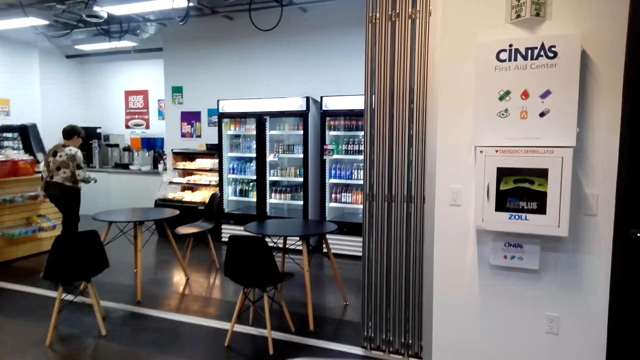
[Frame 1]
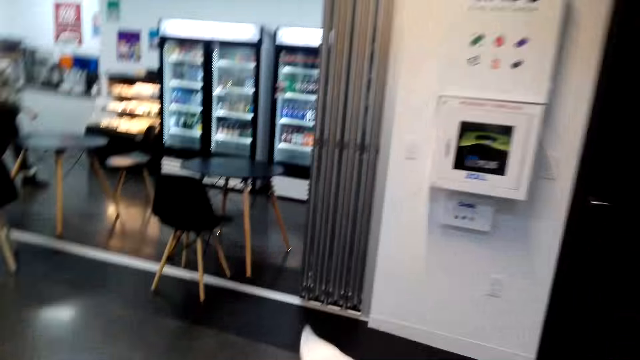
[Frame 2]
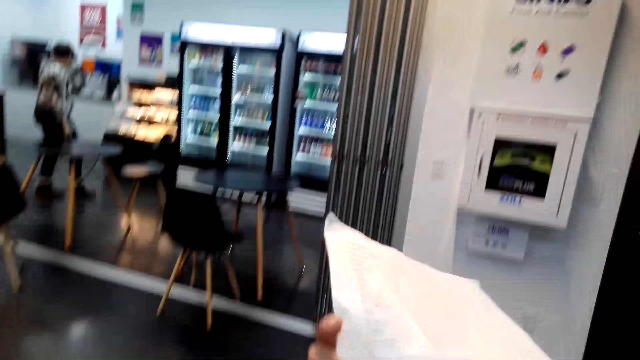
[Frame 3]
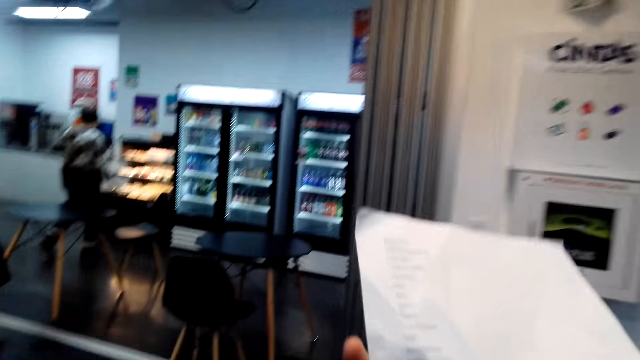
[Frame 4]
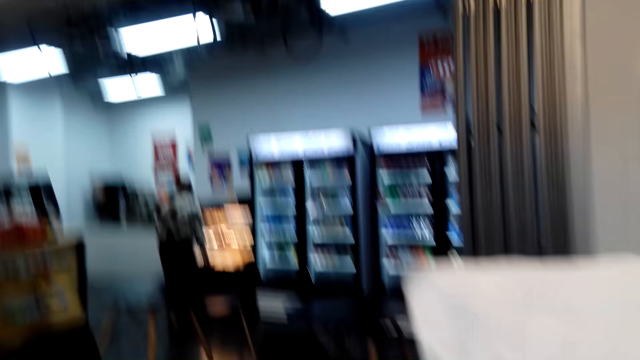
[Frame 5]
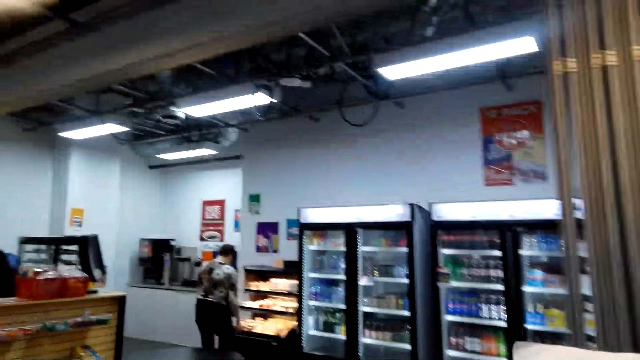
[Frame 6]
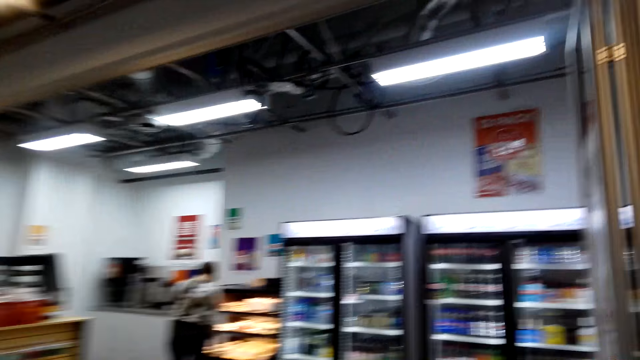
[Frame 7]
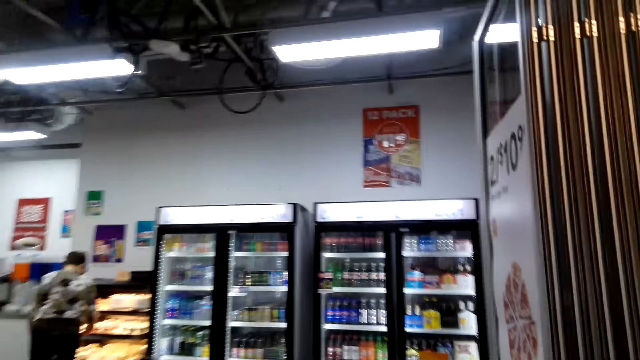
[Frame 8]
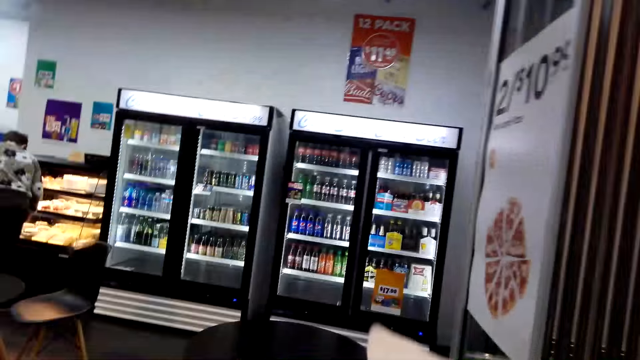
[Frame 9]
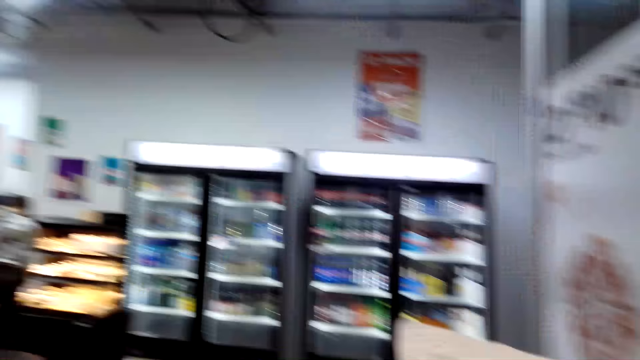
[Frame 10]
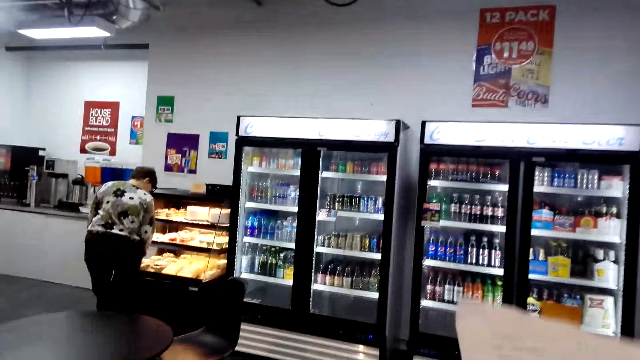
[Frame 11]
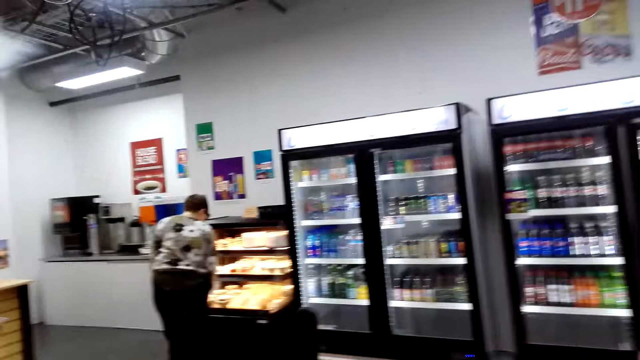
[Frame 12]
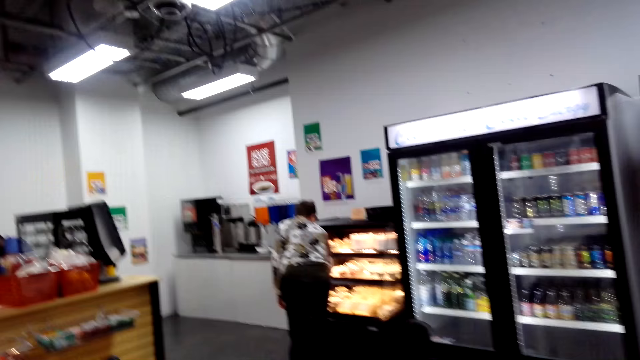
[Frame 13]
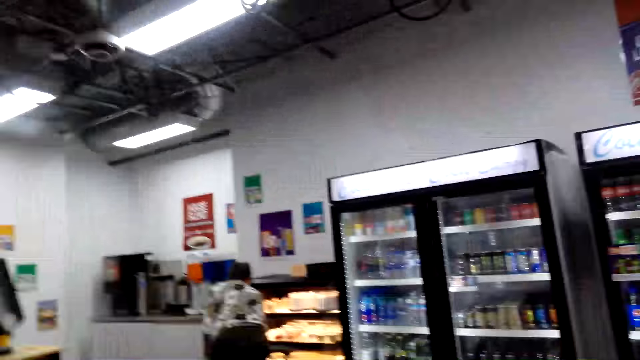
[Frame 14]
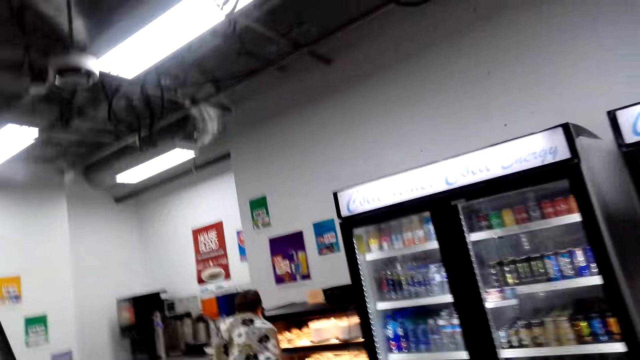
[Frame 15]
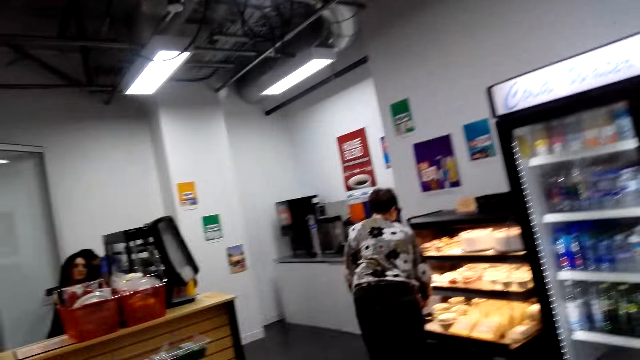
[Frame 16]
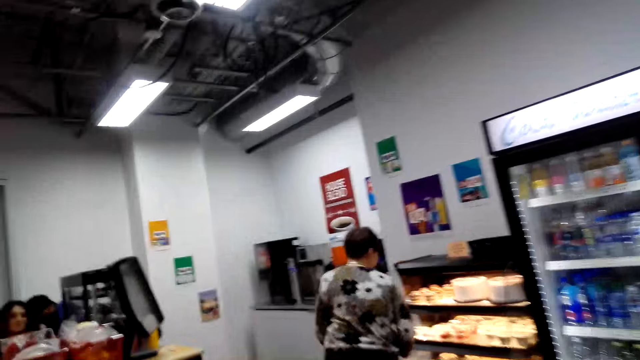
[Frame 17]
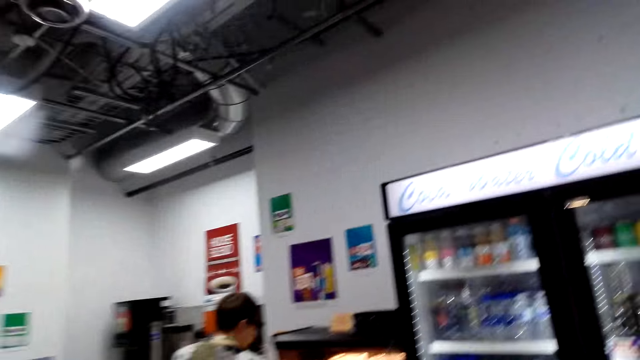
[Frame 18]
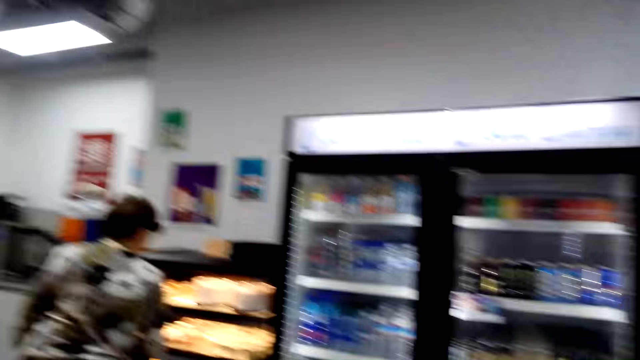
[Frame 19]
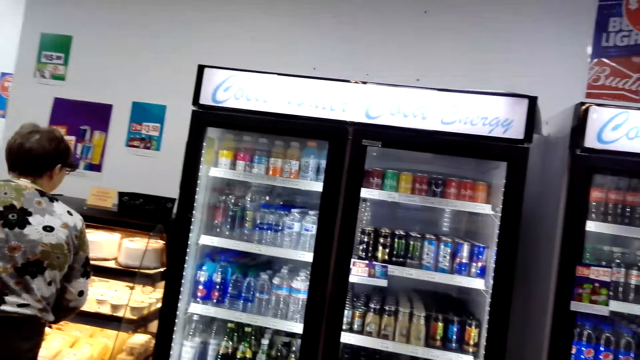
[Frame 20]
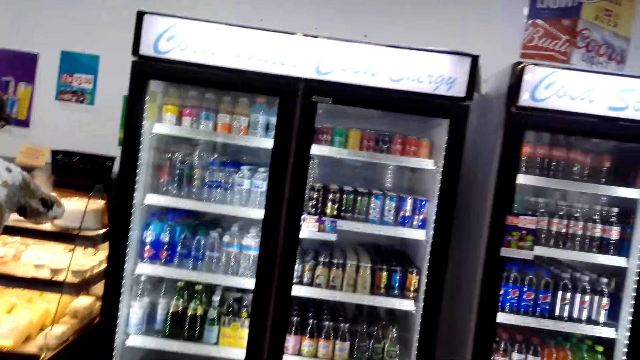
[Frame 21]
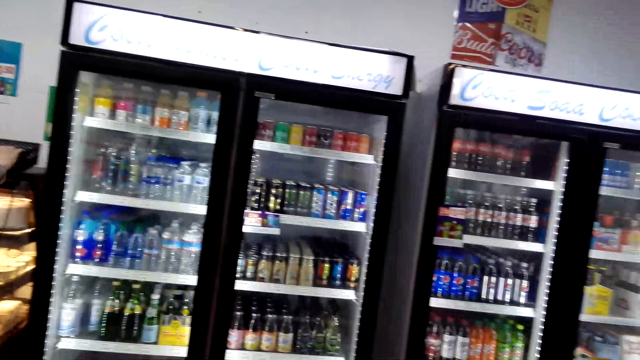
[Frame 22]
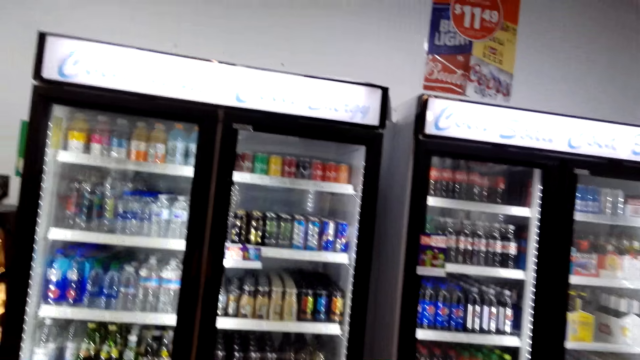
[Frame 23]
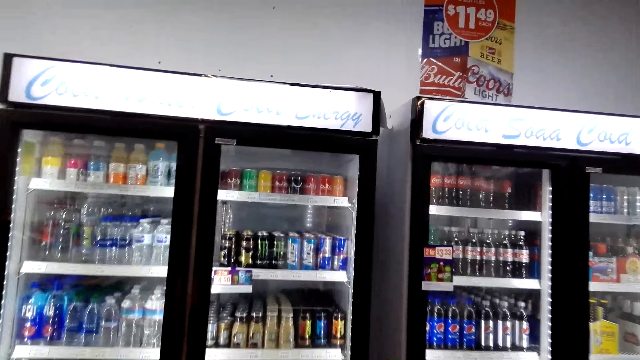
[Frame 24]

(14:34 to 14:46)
The camera wearer holds a paper in the store. They walk around in the store. They hold the paper in the store. The lady stands in the store. The camera wearer walks around in the store. They walk around again.

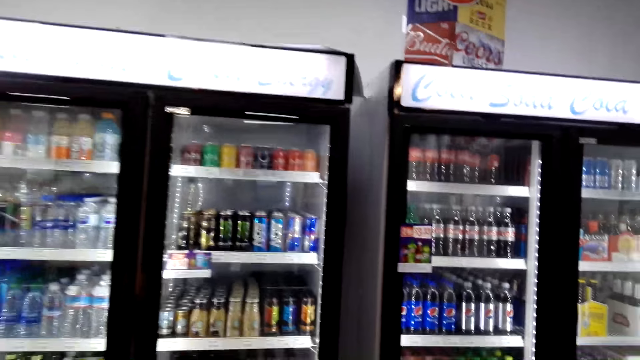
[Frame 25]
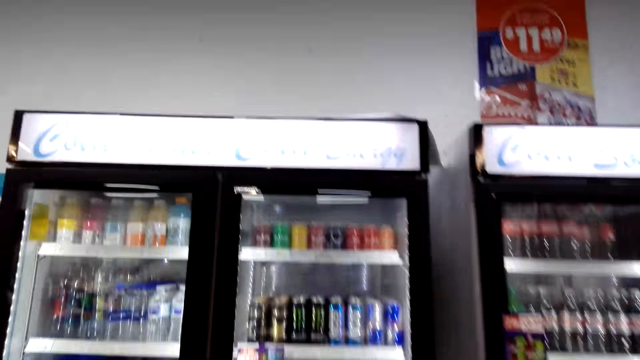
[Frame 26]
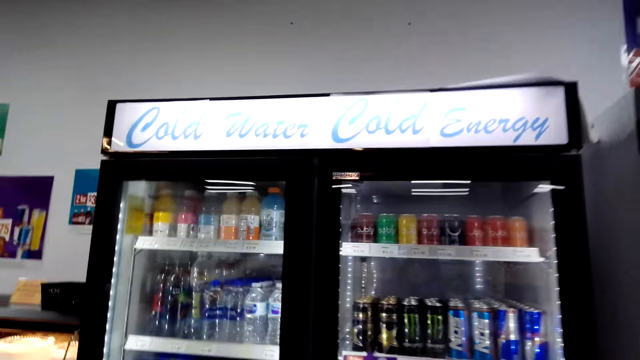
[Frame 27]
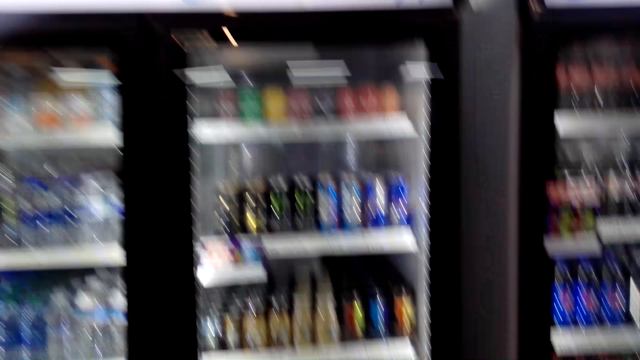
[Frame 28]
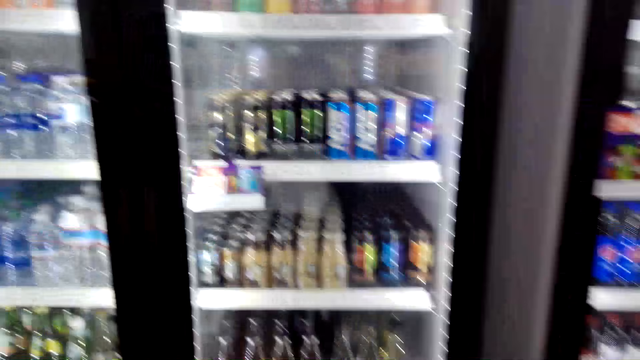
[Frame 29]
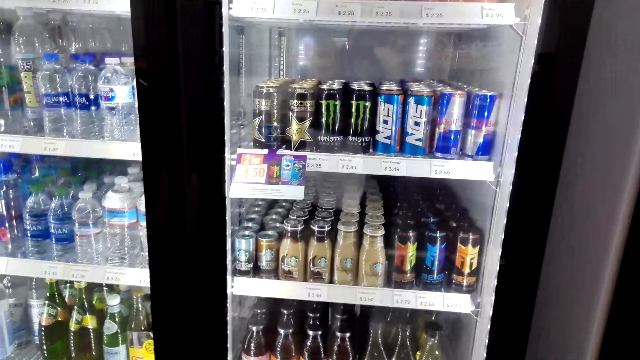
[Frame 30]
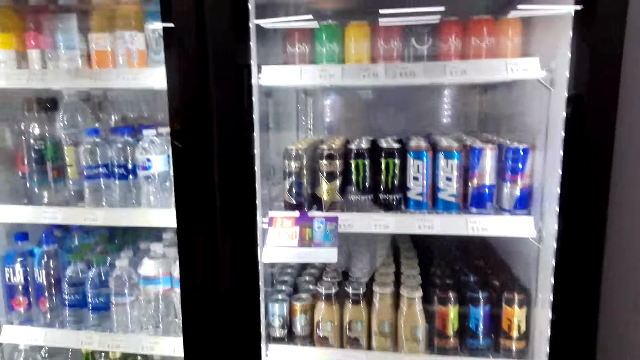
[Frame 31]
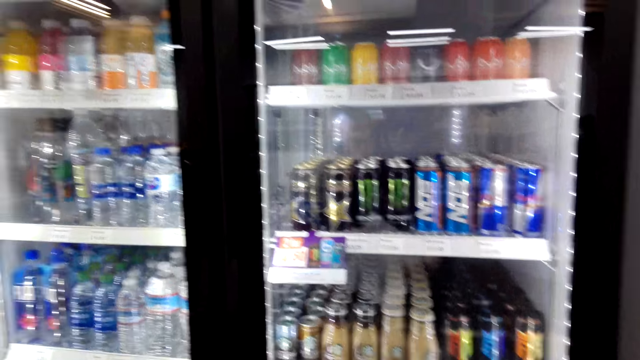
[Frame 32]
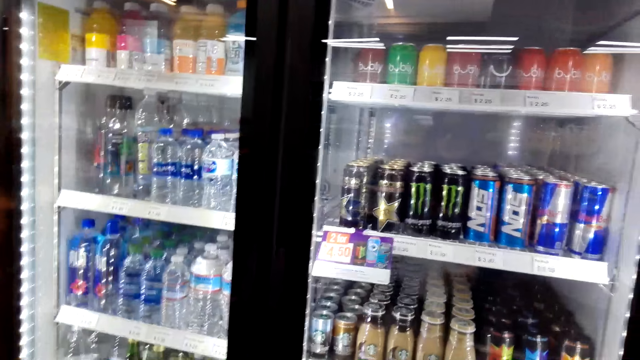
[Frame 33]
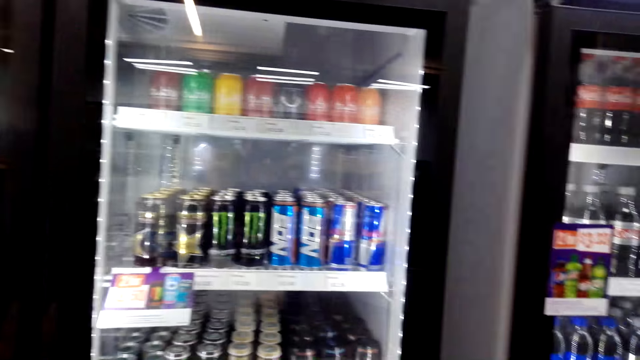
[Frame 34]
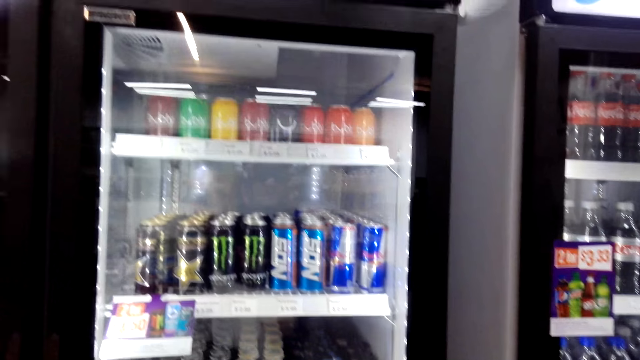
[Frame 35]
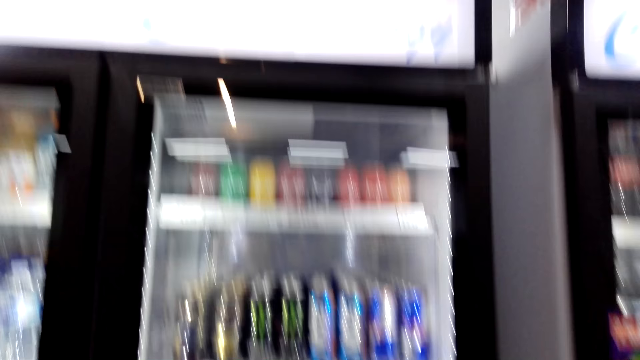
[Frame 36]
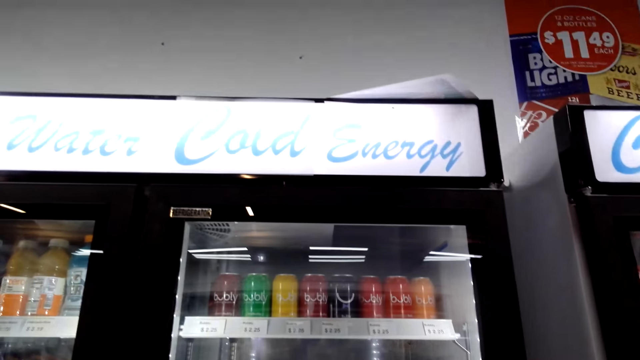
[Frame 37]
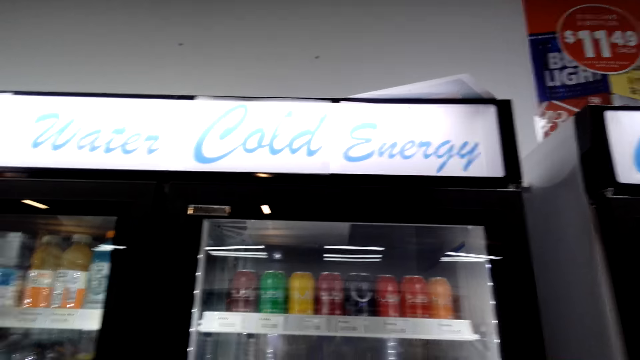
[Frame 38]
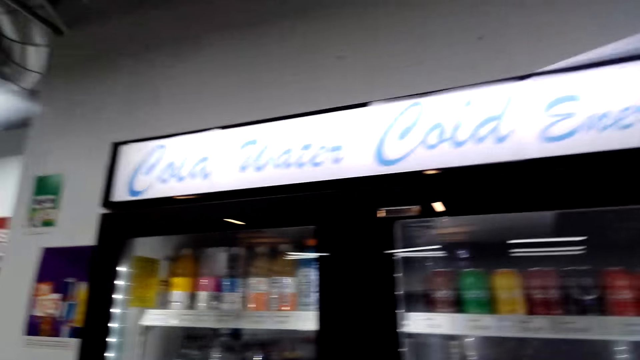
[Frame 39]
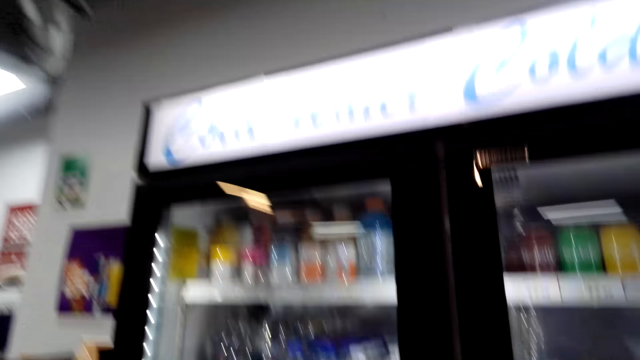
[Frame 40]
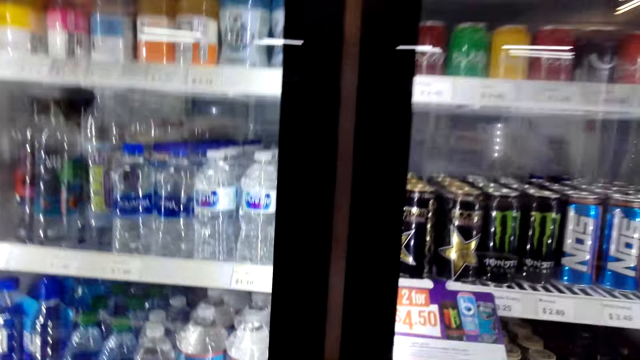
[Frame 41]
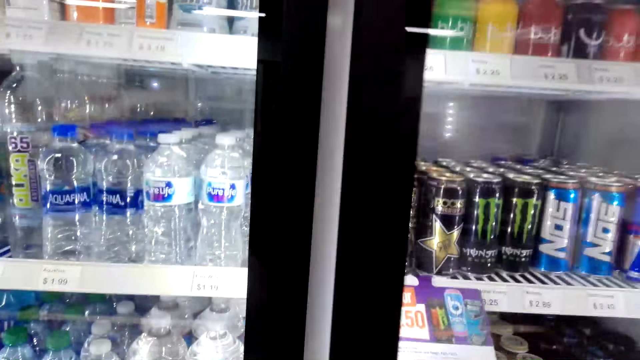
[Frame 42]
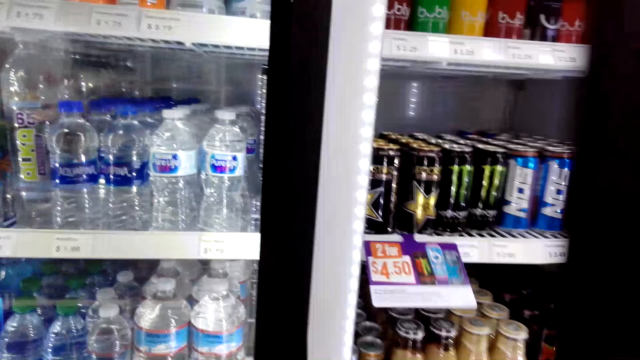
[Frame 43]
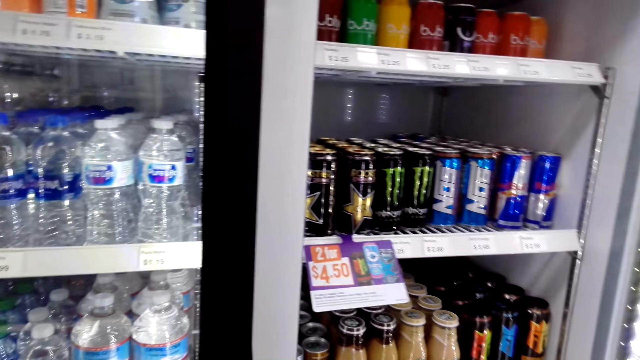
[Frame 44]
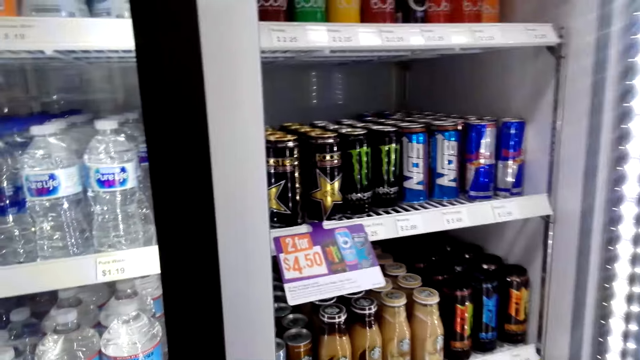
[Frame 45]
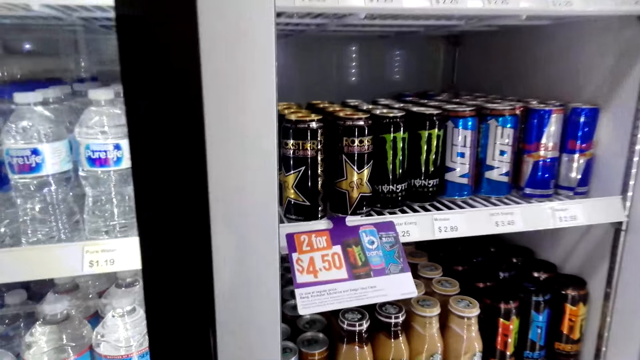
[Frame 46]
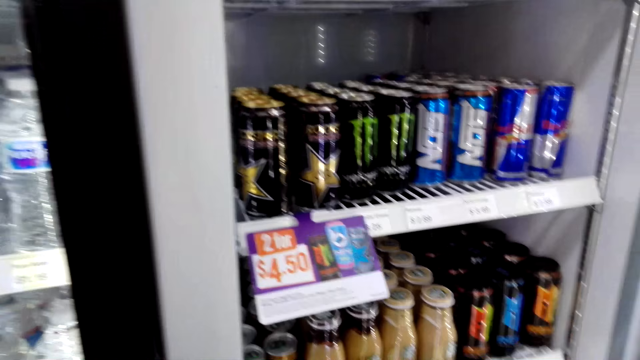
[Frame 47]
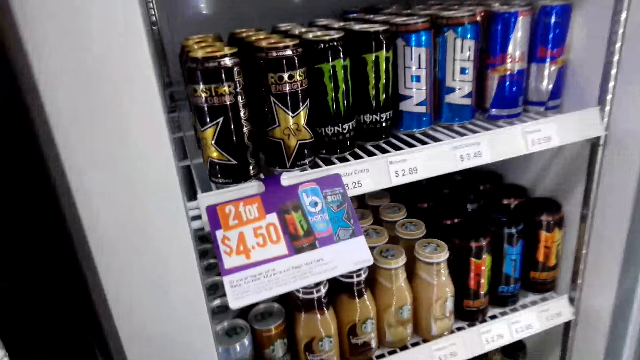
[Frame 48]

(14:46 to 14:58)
The camera wearer opens a glass fridge in the store.
